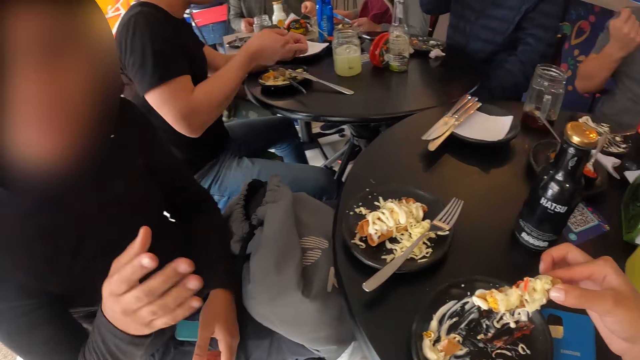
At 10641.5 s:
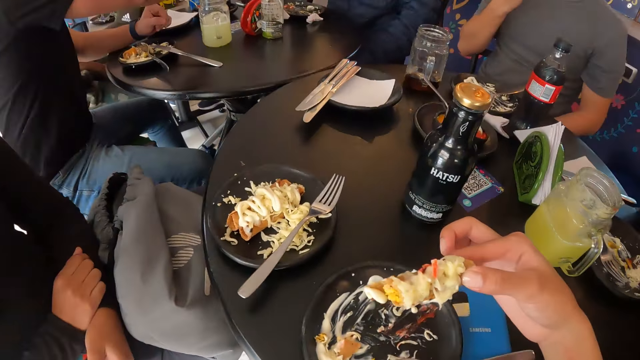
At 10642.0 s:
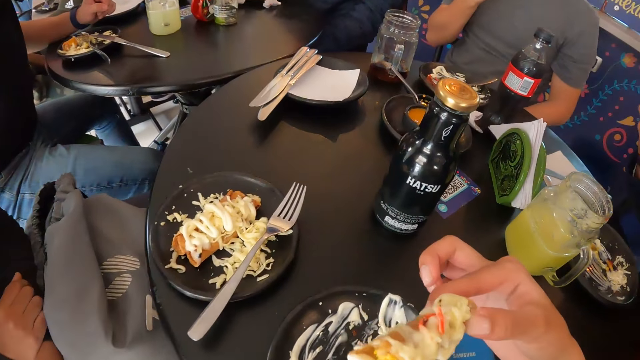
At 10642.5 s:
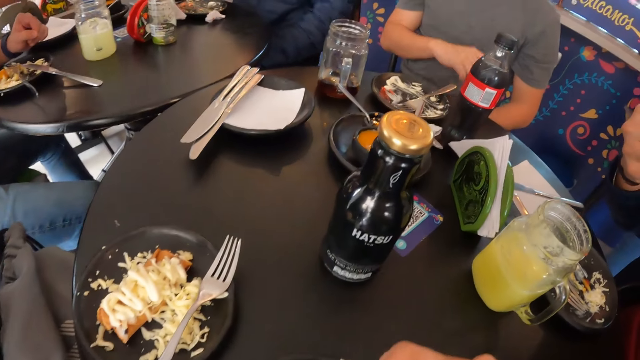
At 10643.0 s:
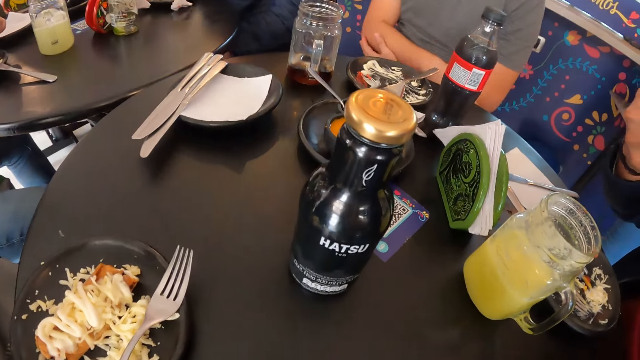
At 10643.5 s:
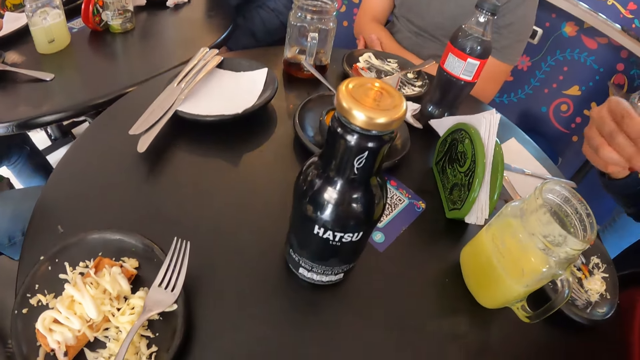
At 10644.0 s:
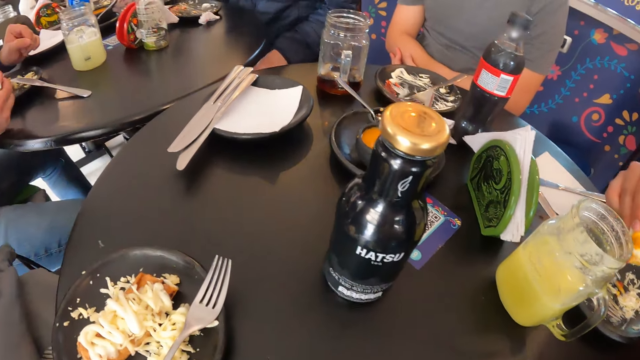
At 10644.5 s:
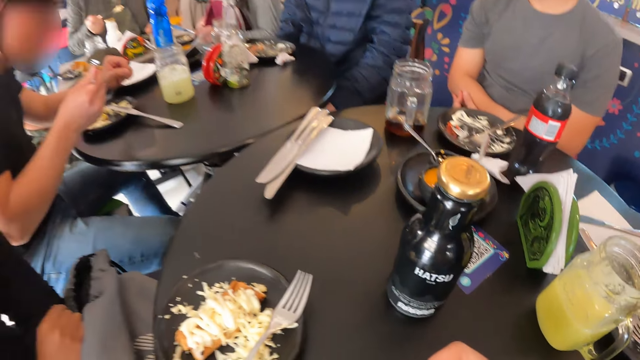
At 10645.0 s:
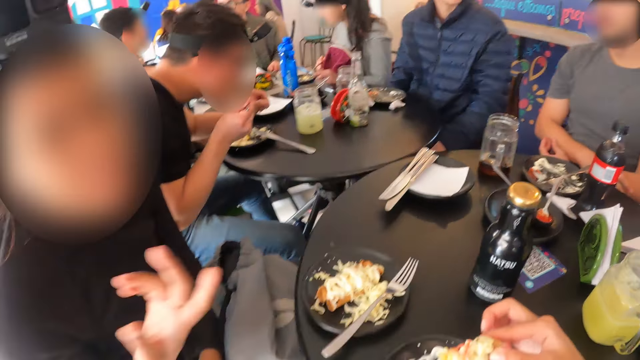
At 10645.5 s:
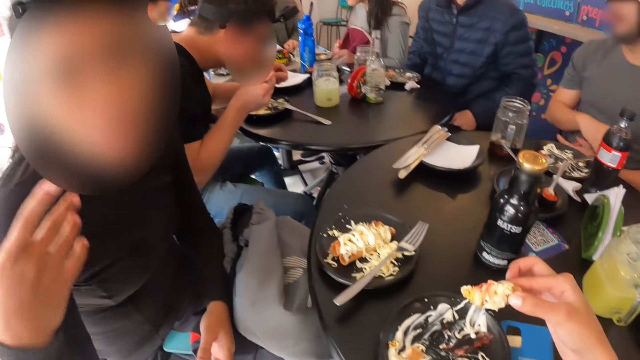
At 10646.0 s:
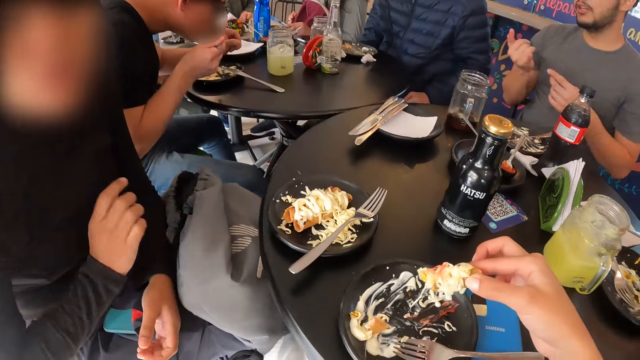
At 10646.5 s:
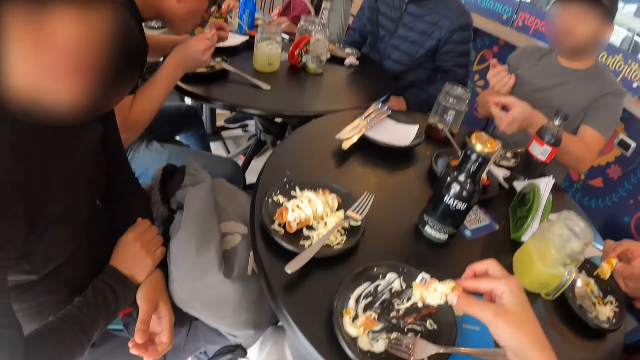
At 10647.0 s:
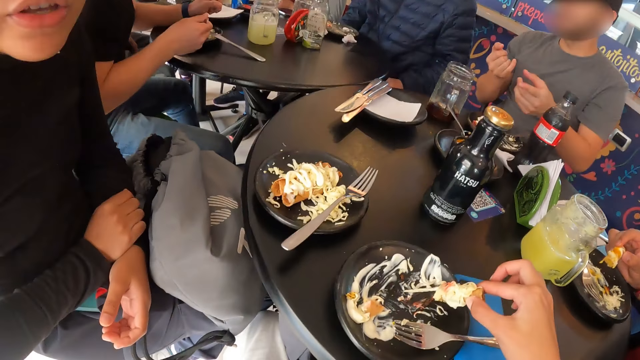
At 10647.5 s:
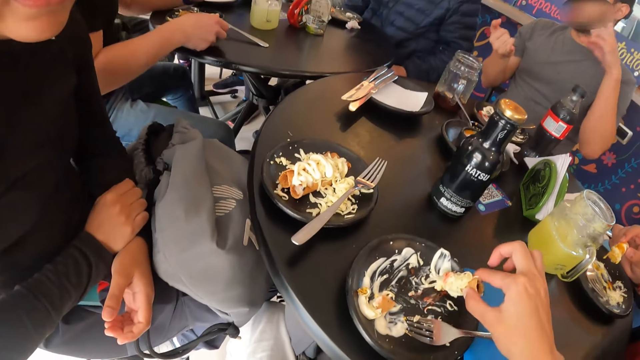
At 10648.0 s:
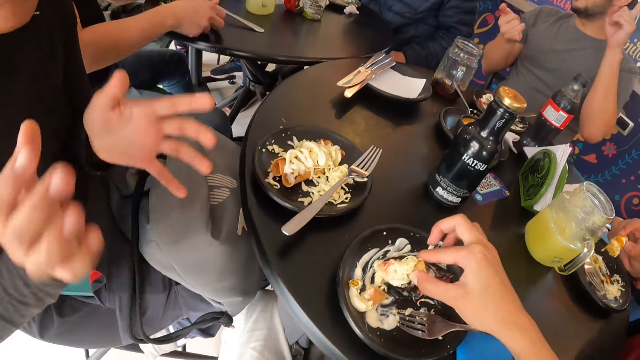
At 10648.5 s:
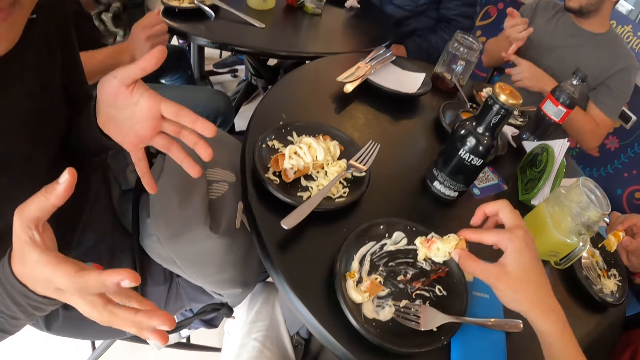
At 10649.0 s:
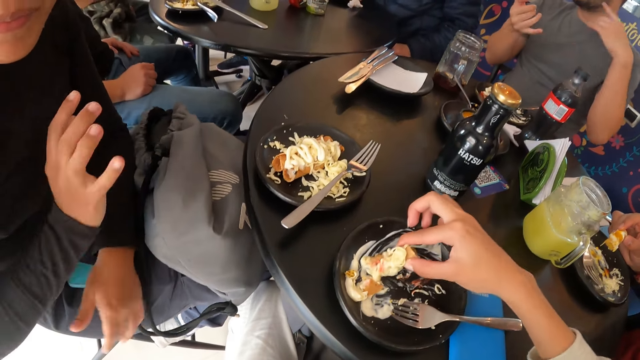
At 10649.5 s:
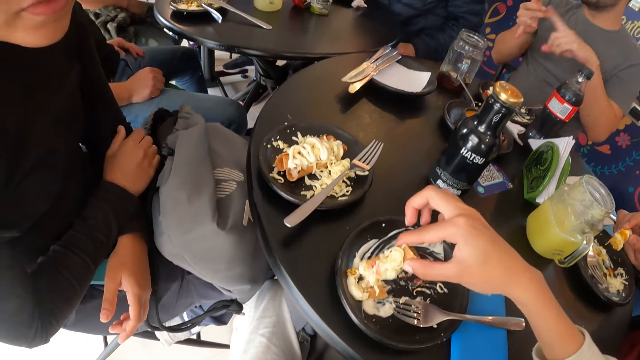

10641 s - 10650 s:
The camera wearer eats something.

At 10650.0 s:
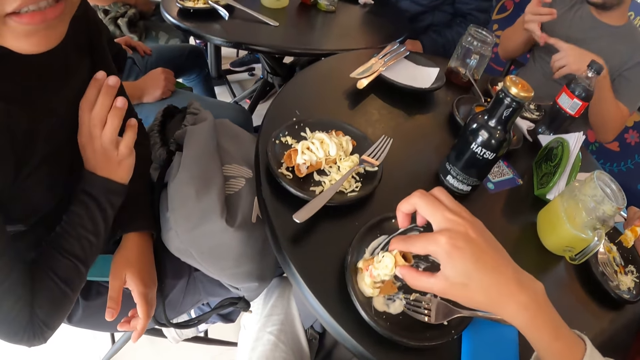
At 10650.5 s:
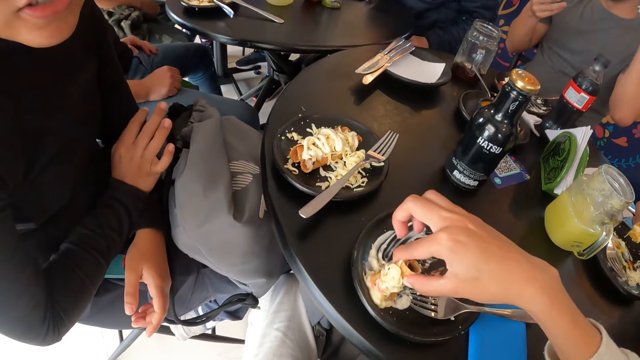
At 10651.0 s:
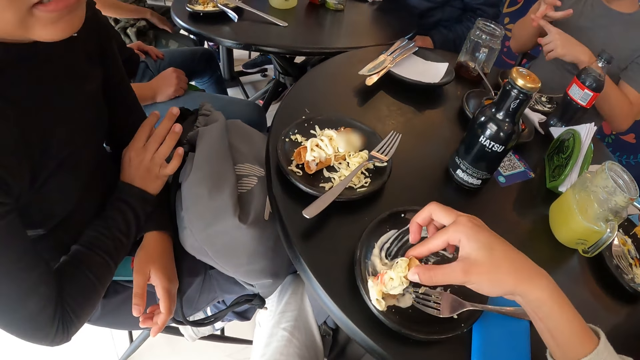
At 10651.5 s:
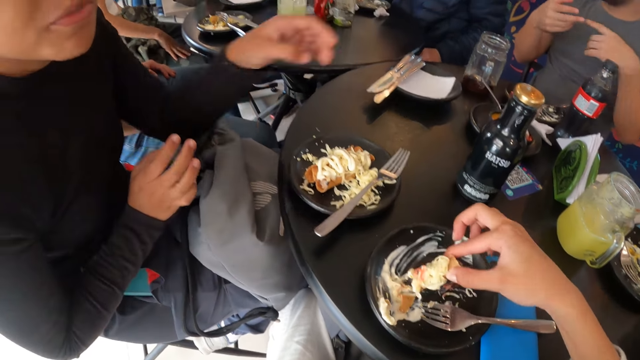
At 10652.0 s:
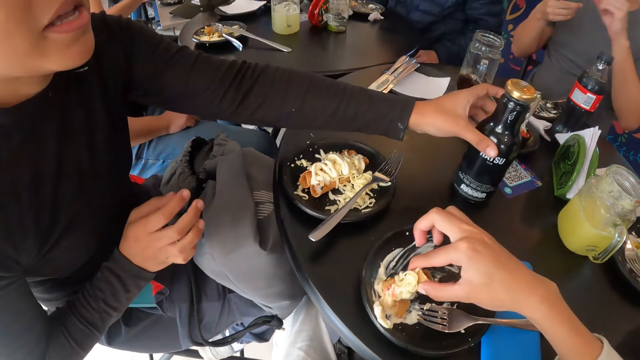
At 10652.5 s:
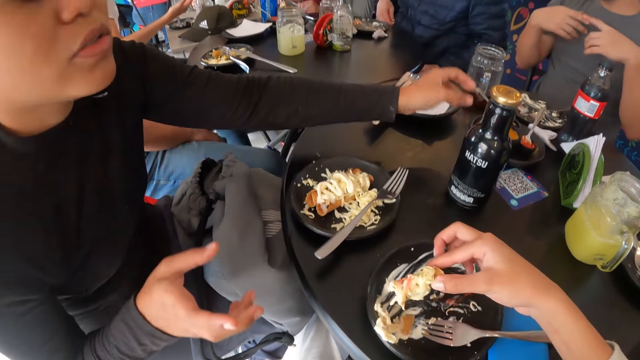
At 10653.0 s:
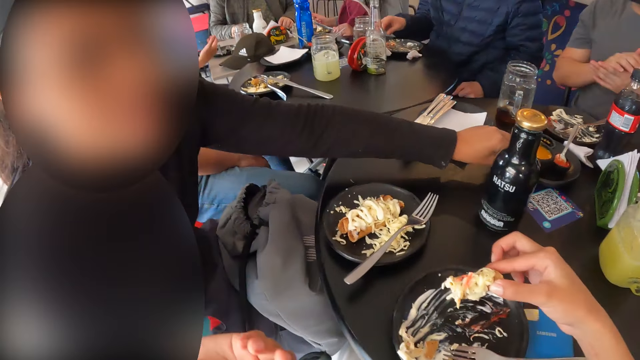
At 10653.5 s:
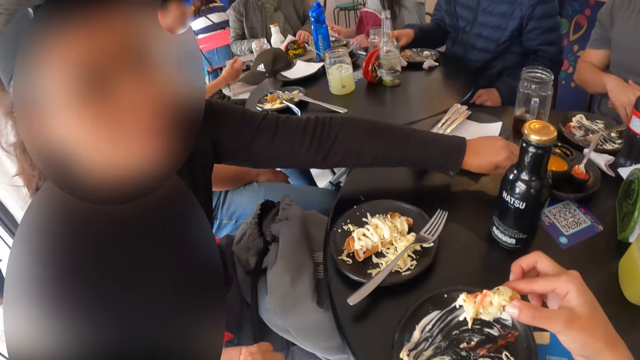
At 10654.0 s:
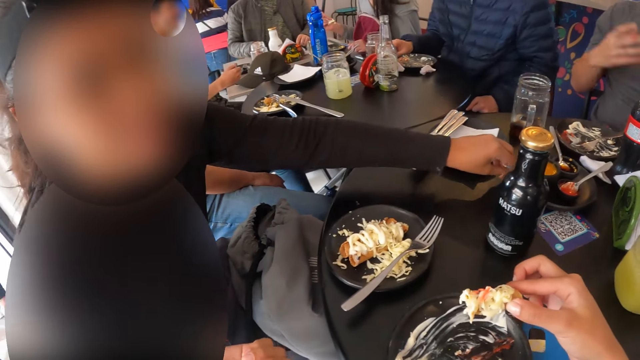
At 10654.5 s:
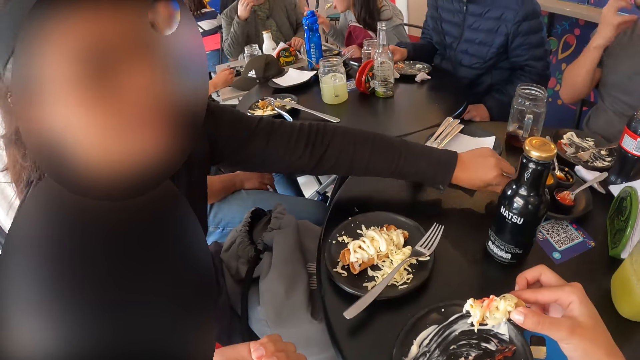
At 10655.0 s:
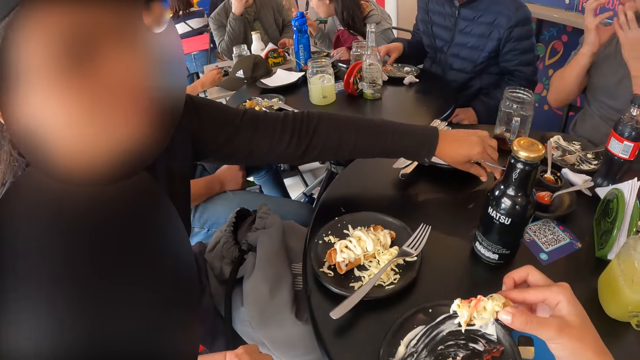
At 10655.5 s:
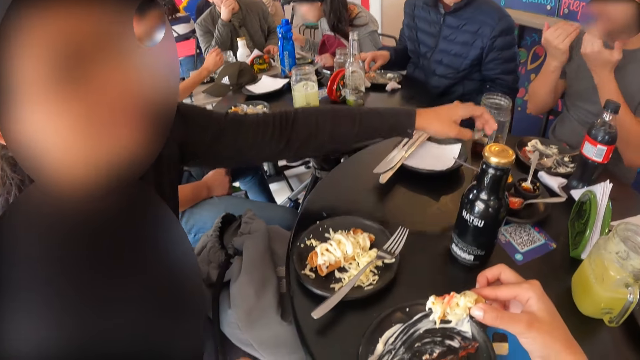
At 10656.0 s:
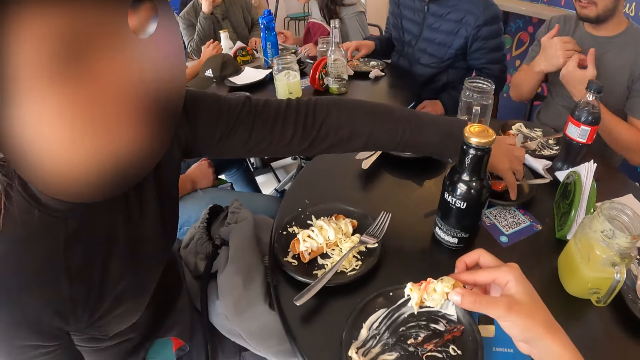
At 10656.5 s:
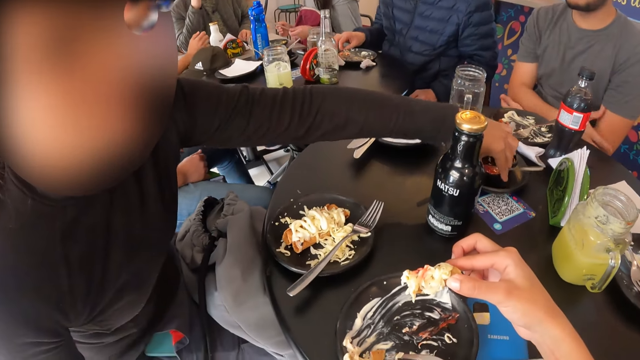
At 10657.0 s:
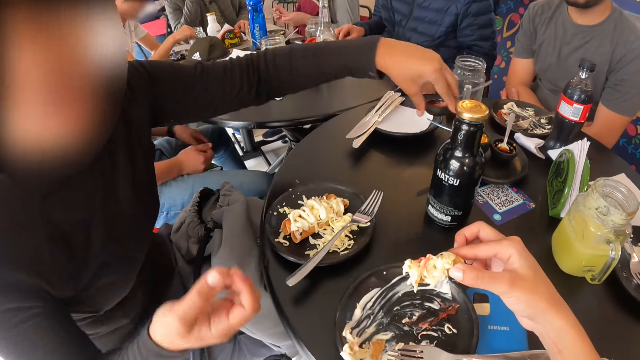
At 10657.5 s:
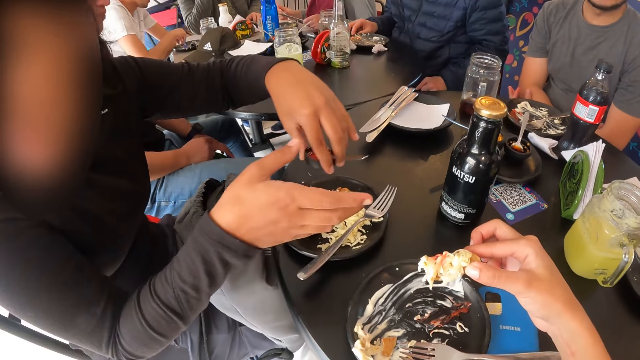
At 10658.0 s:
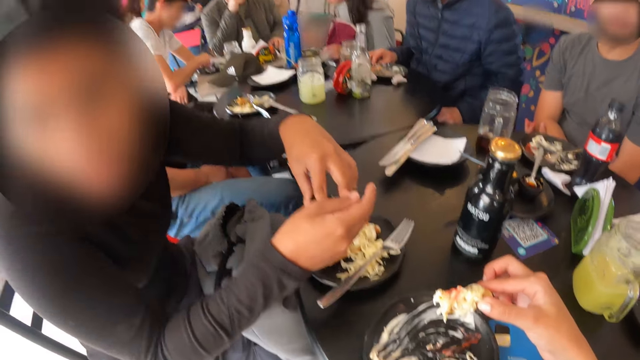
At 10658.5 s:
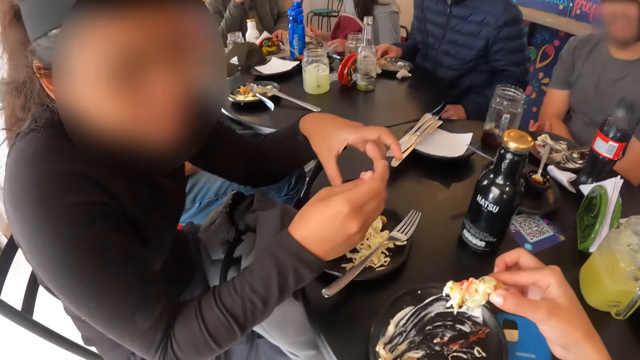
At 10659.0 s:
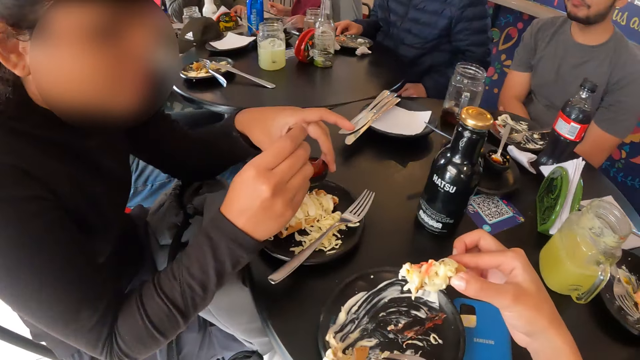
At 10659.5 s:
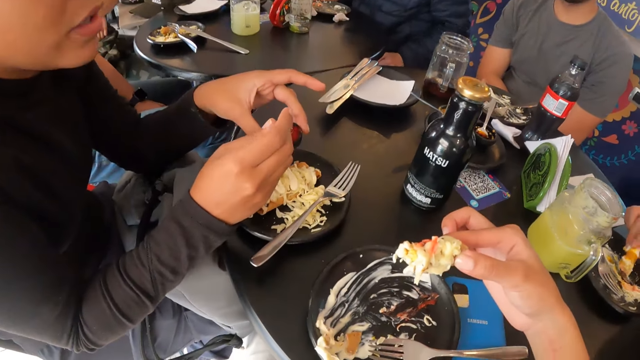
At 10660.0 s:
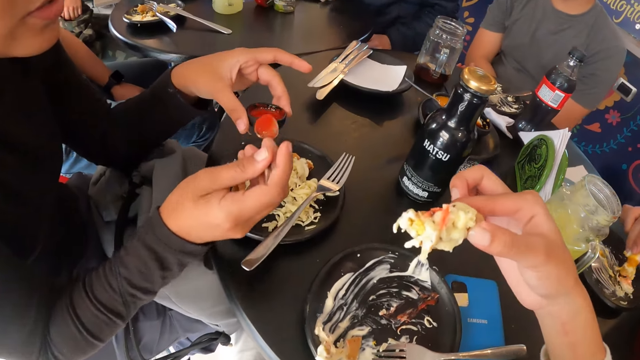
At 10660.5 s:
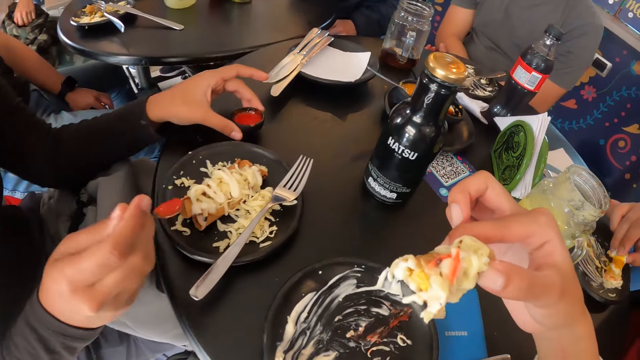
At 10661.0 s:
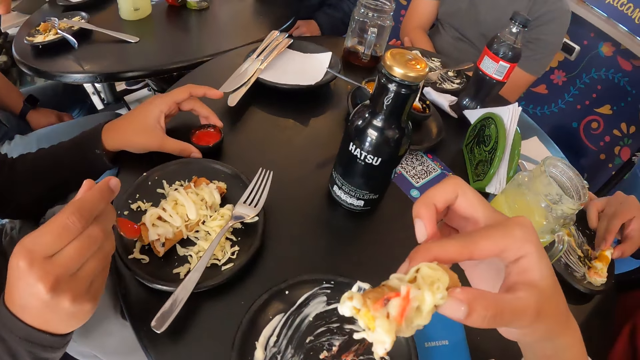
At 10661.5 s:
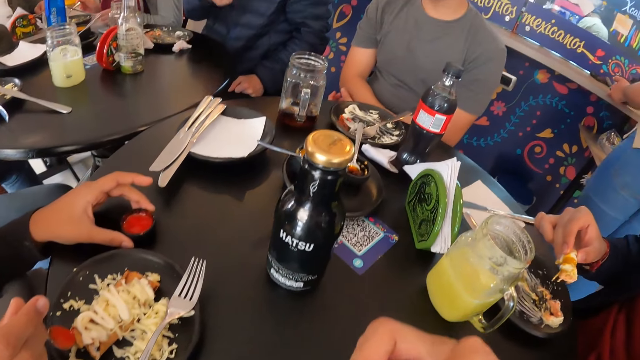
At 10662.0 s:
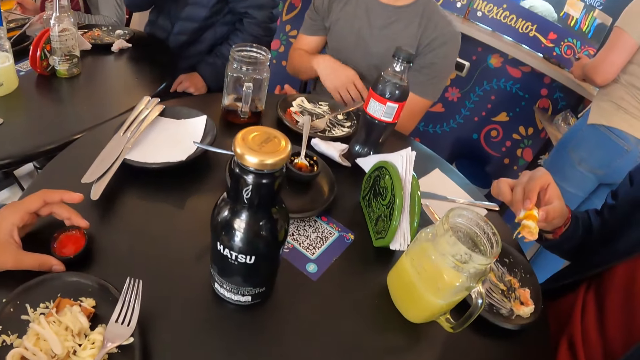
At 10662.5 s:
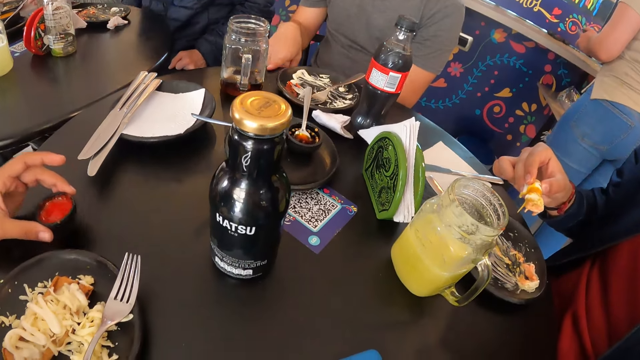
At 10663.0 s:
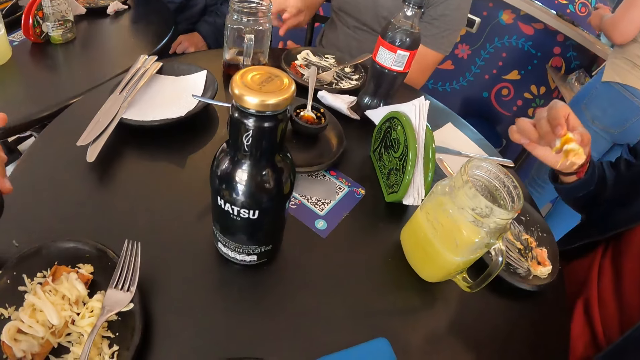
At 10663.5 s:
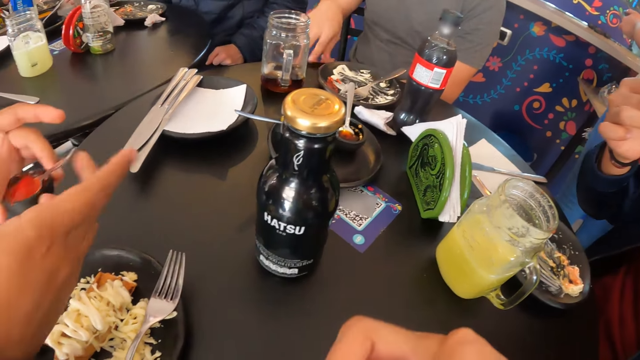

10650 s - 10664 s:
A lady moves the bottle, tilts the tray, and picks up the spoon. The lady picks the bowl from the plate with her left hand. The lady adds the sauce on the plate. The lady takes the sauce from the plate with the spoon in her right hand and drops the sauce bowl on the table with her left hand.
